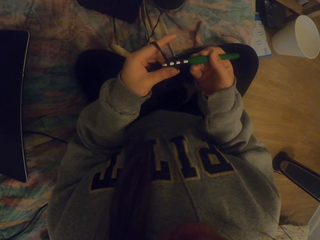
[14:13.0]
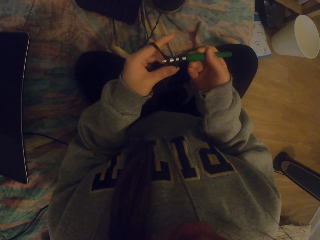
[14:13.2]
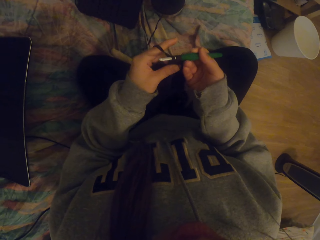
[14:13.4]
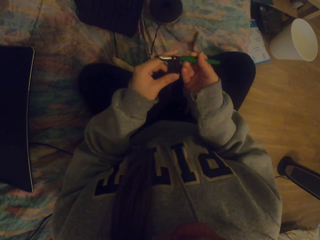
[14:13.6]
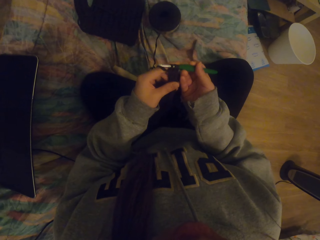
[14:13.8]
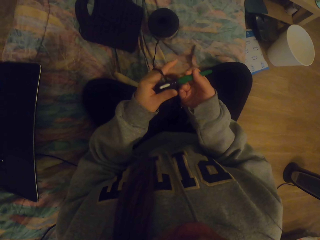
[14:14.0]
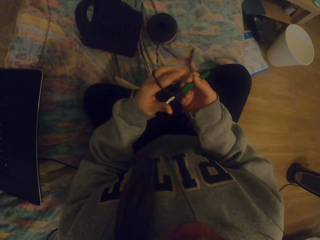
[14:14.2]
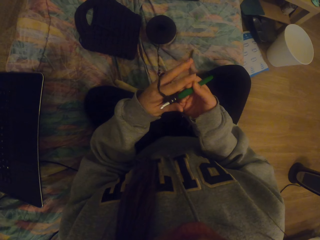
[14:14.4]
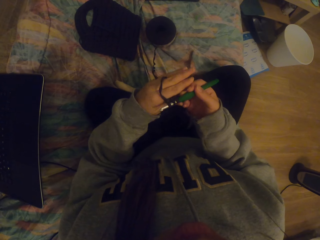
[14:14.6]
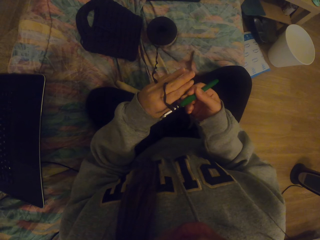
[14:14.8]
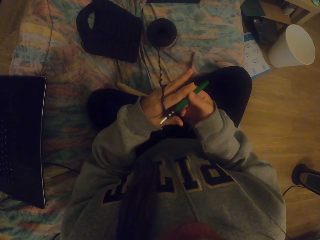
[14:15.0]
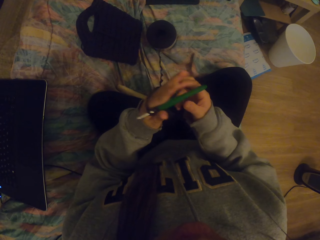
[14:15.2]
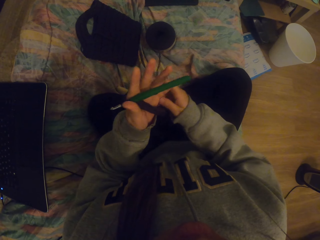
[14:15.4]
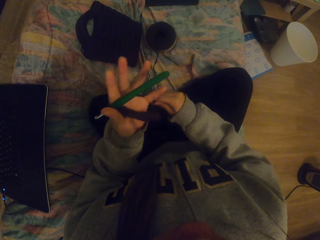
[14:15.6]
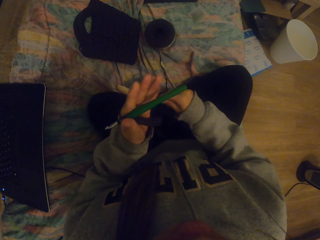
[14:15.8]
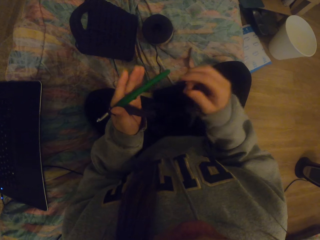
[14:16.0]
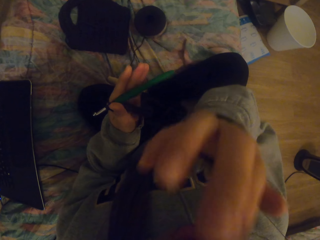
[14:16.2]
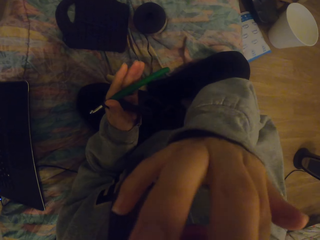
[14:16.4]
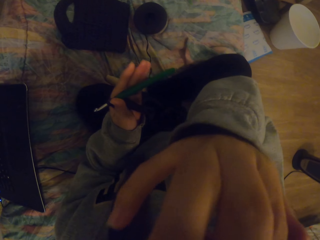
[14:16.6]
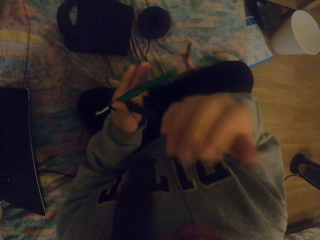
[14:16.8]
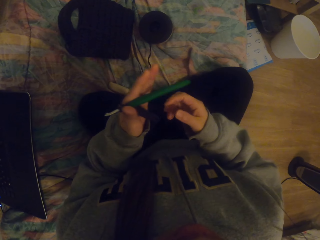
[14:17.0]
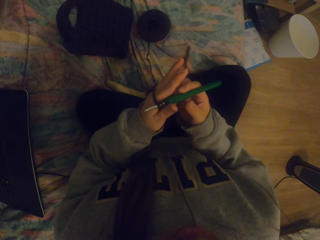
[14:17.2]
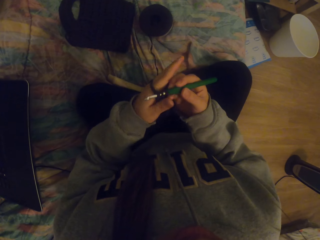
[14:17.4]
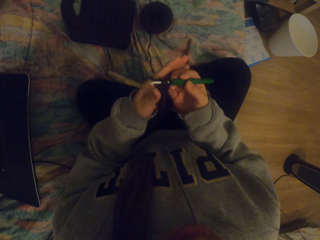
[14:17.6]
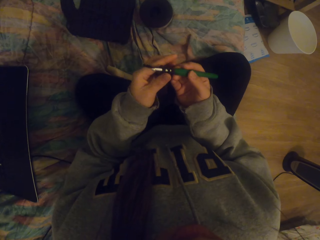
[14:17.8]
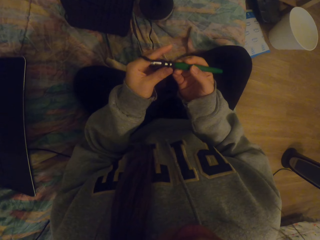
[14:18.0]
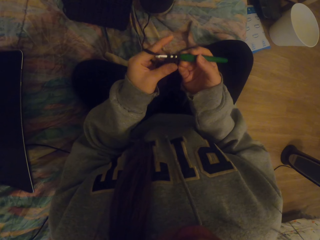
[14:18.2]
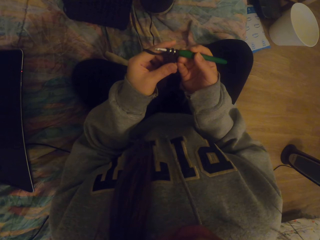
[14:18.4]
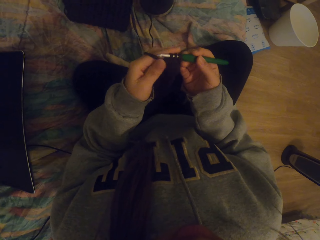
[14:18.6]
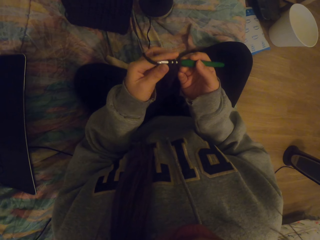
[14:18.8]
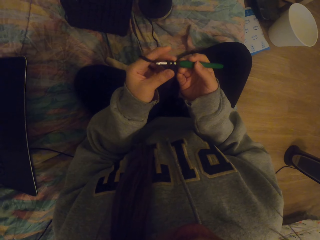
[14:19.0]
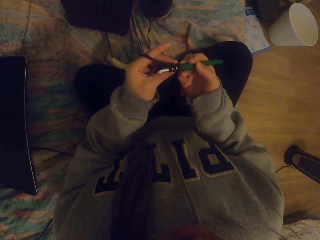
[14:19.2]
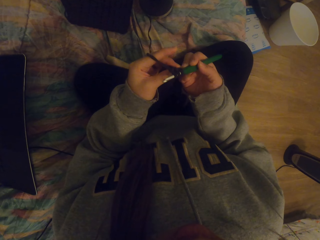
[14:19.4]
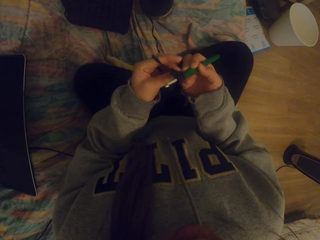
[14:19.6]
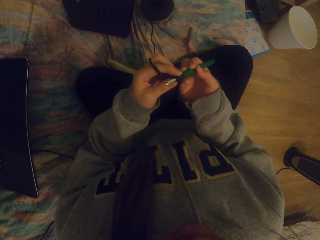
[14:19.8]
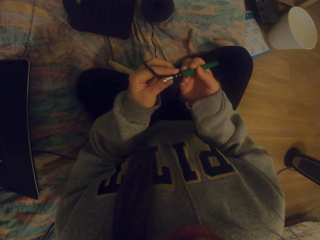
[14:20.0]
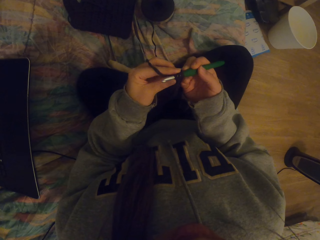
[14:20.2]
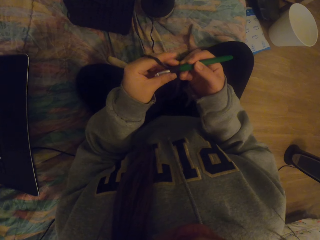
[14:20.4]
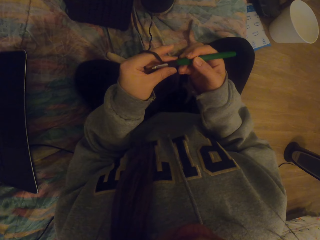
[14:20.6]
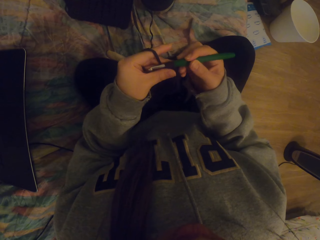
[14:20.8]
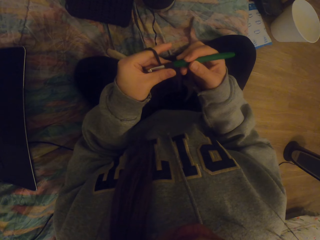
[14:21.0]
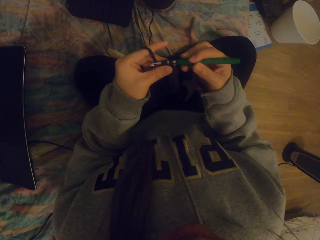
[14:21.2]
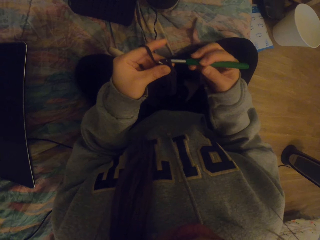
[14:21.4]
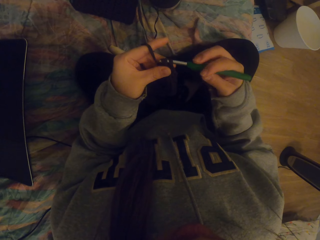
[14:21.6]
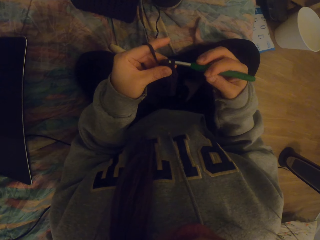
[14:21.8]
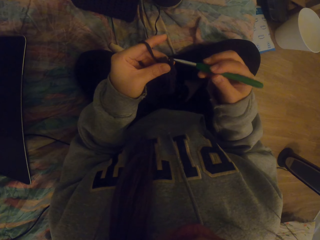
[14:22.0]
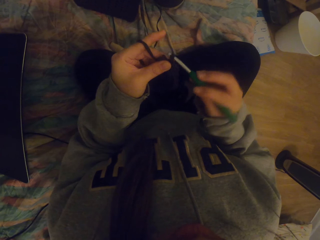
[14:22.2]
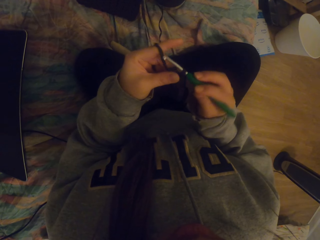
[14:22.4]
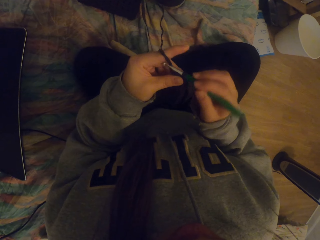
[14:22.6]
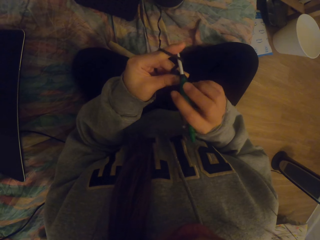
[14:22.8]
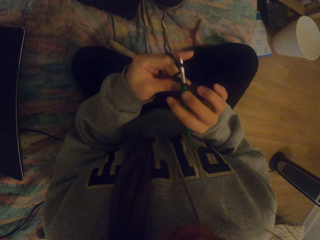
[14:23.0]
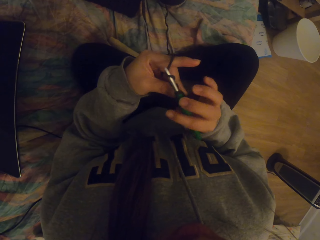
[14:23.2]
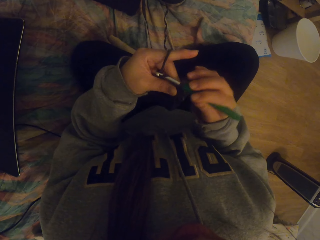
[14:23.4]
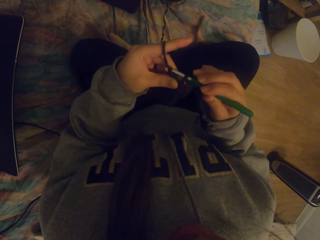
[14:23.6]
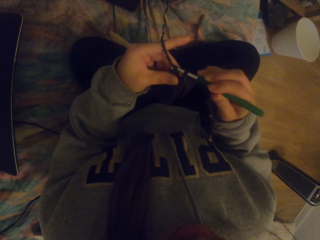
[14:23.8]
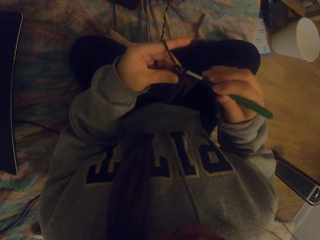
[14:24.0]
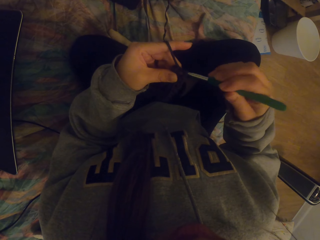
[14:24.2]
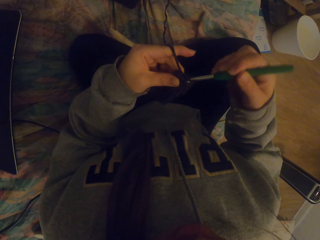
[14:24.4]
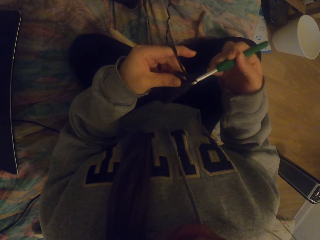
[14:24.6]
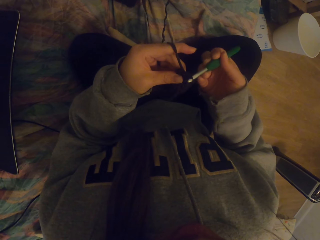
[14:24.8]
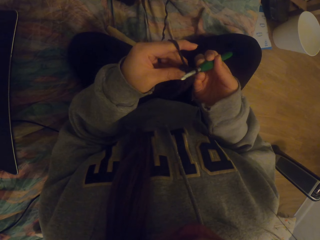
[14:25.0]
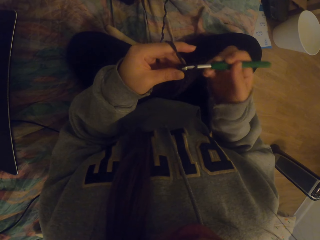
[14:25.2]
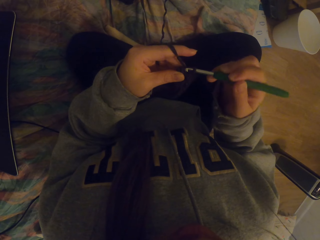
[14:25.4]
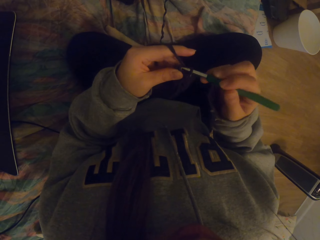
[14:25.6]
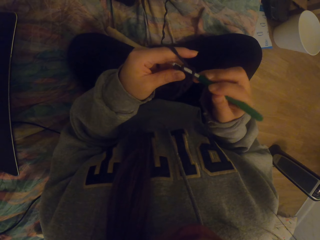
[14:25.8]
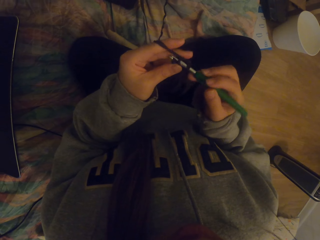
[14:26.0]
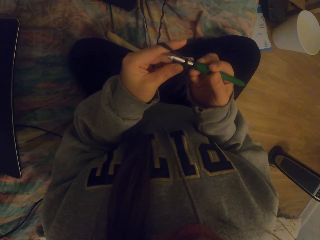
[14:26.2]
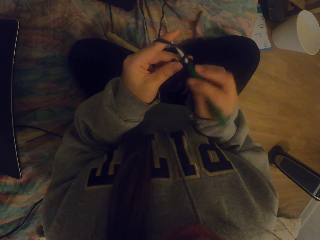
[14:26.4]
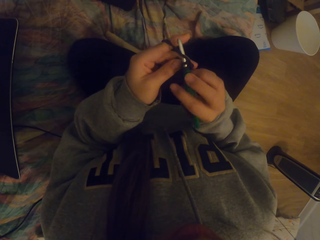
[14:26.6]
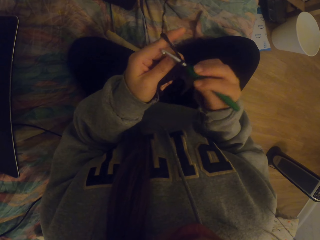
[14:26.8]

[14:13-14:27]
The camera wearer straightens the crochet. They touch their face. They crochet the fabric with a crochet hook.

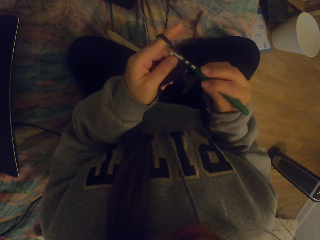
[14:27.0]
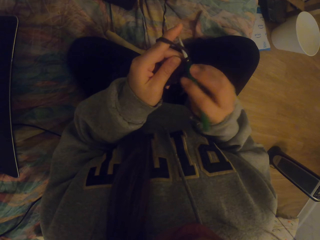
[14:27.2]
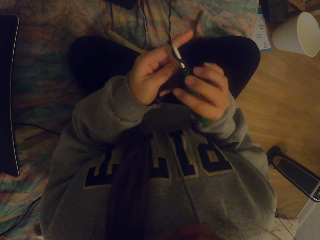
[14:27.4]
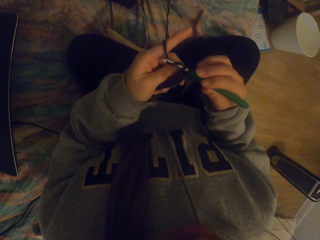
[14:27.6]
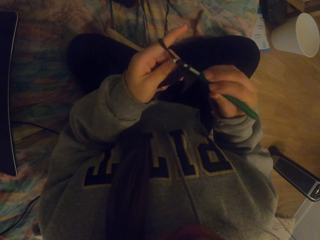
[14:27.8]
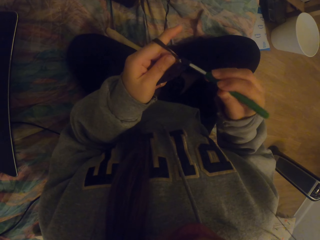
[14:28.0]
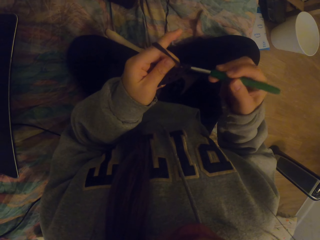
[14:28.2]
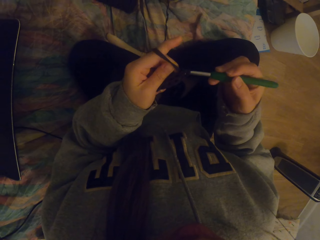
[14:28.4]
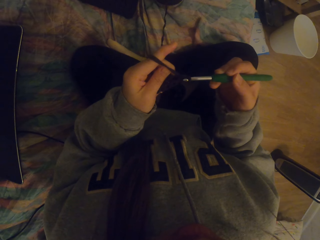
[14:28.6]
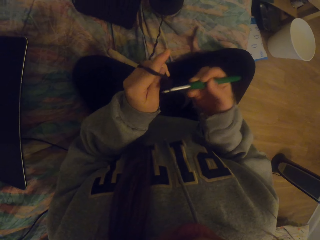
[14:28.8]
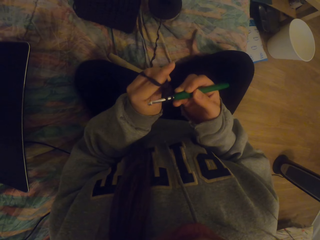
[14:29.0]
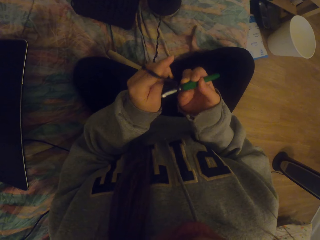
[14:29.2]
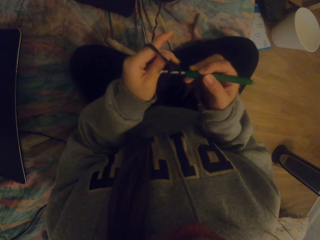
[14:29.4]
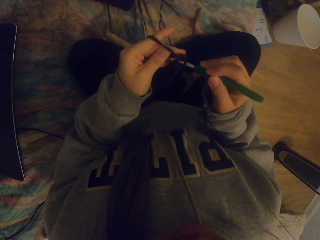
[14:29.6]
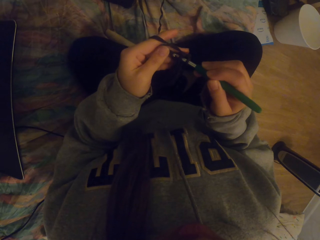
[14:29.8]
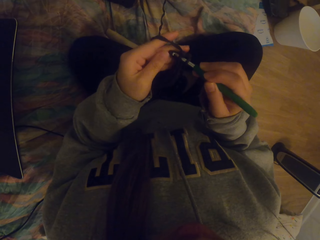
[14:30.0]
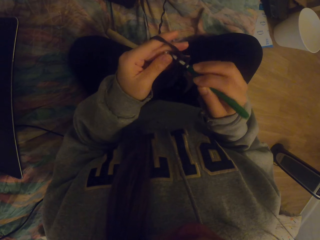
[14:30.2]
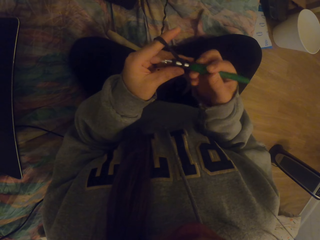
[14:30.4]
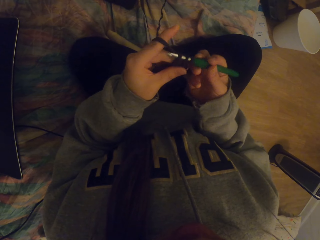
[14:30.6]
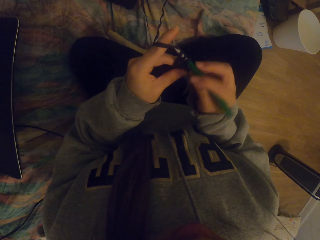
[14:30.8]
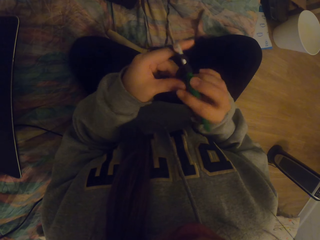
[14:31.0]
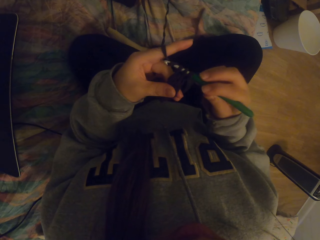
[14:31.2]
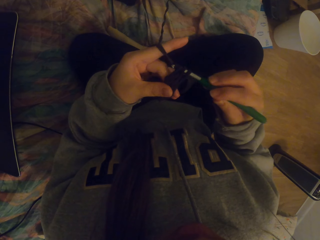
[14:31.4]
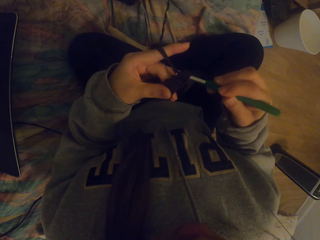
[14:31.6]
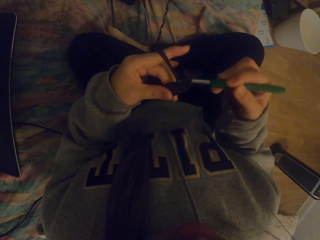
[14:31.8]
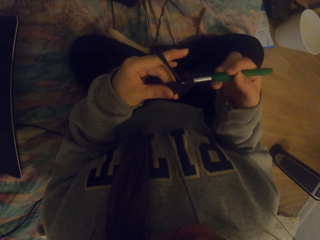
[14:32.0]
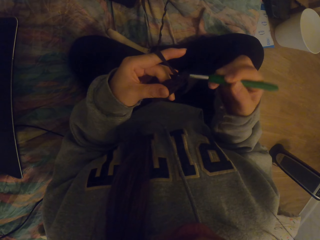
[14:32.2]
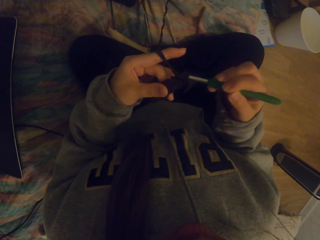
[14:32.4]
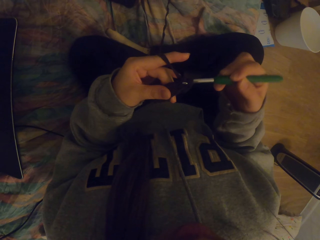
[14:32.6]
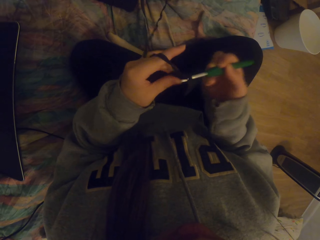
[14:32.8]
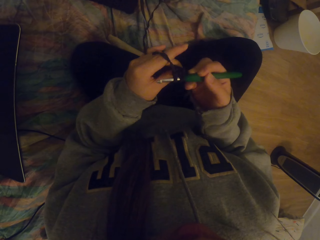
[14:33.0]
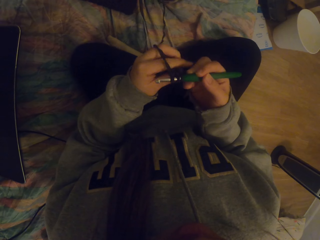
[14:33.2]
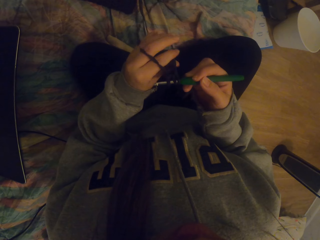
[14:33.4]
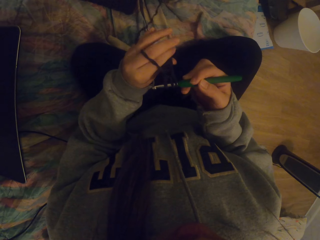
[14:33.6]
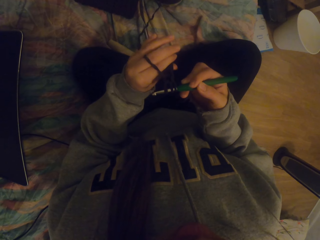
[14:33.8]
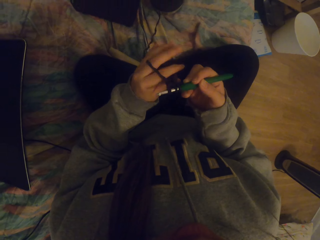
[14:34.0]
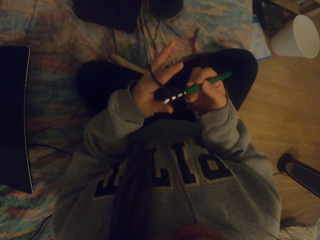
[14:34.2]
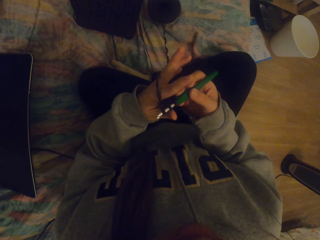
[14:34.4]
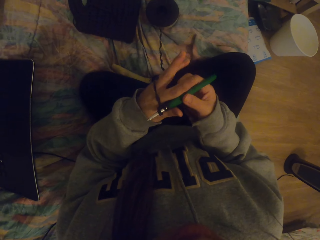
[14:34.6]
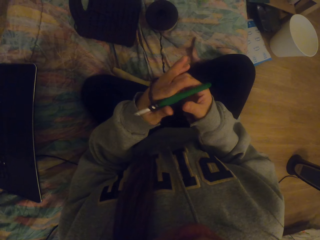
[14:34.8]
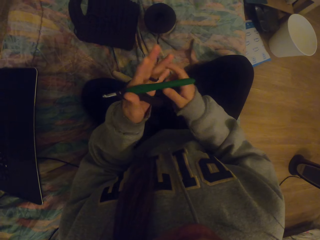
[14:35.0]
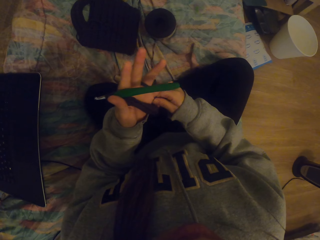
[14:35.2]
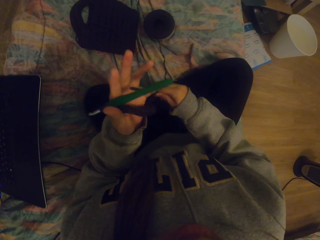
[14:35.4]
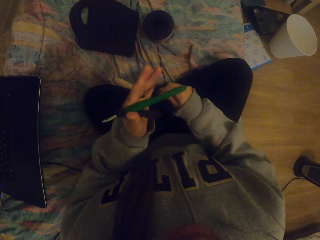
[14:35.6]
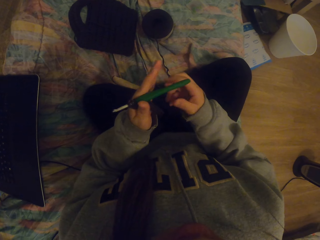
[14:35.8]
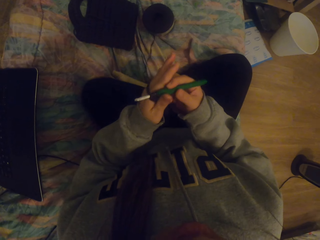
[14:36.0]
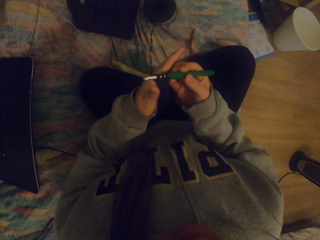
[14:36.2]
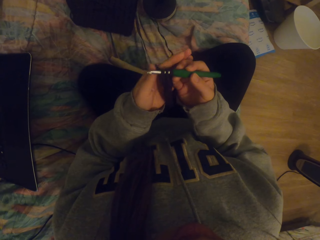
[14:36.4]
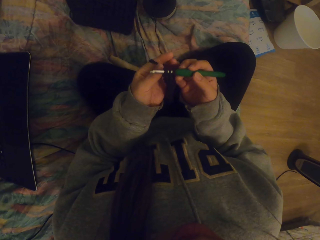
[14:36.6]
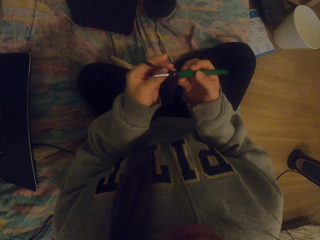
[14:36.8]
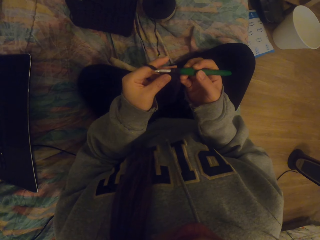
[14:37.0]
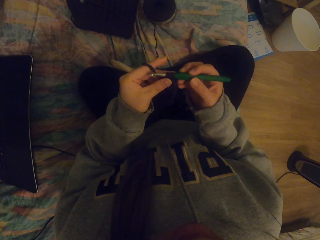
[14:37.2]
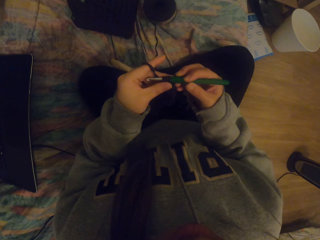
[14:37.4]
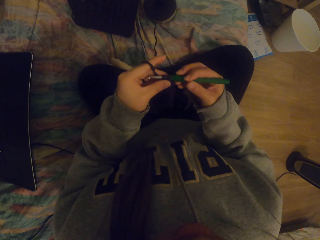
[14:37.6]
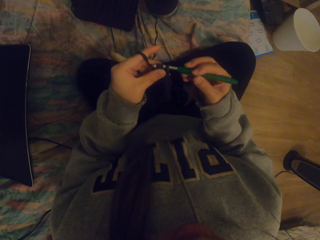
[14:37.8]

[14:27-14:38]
The camera wearer tightens the thread on the fabric. They straighten the crochet.
